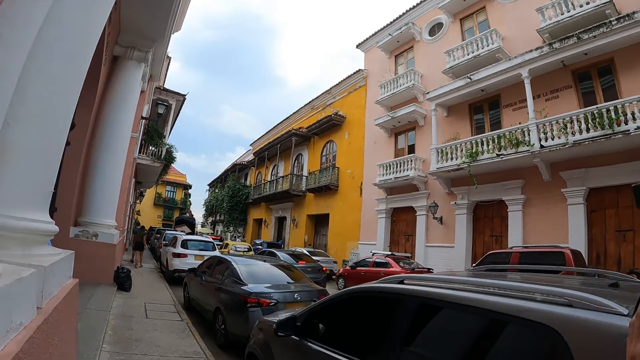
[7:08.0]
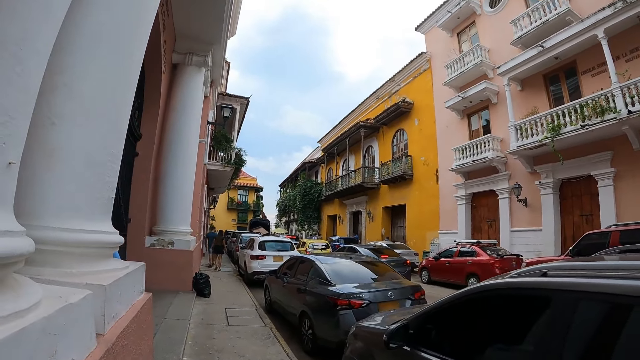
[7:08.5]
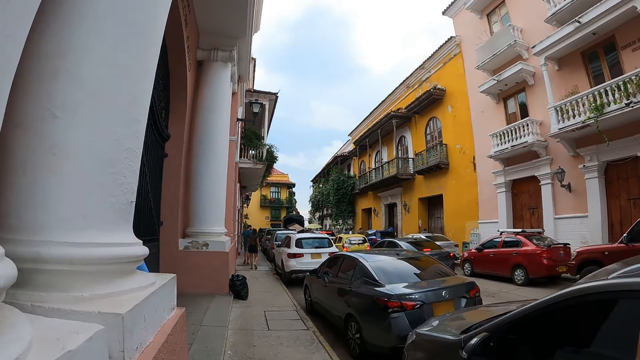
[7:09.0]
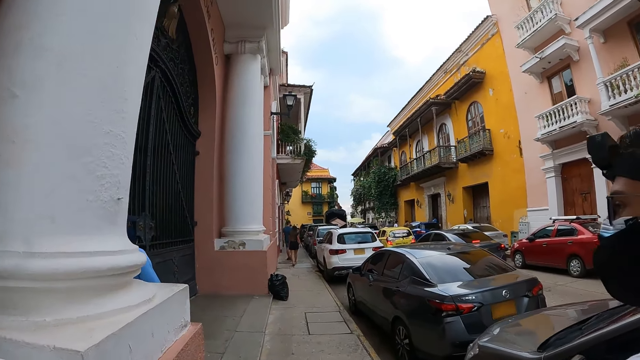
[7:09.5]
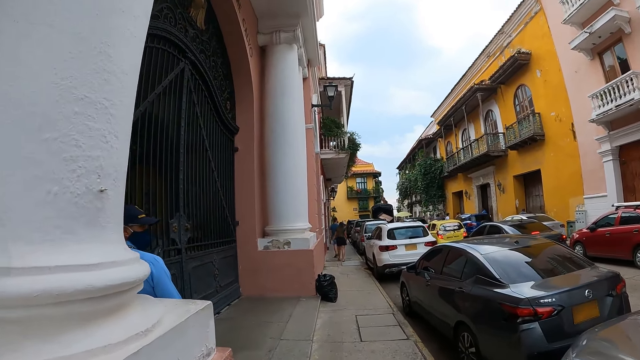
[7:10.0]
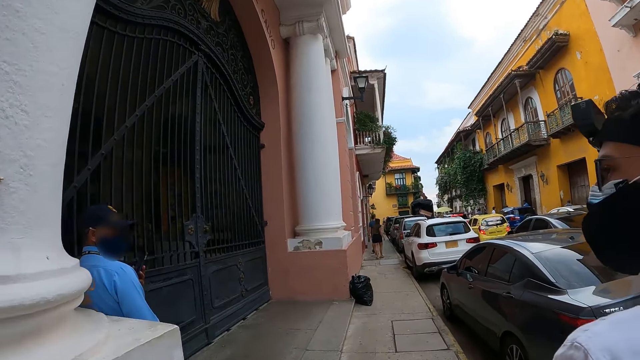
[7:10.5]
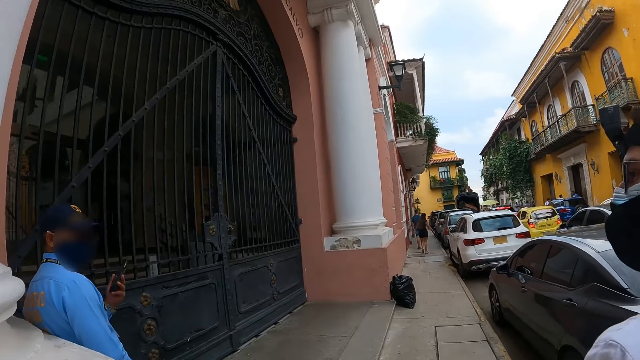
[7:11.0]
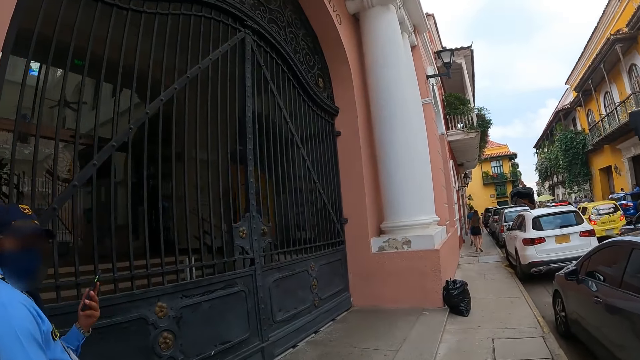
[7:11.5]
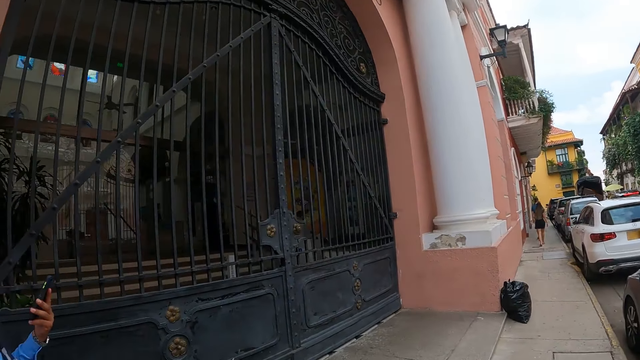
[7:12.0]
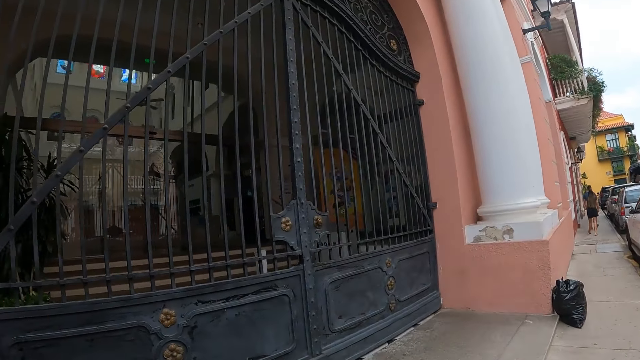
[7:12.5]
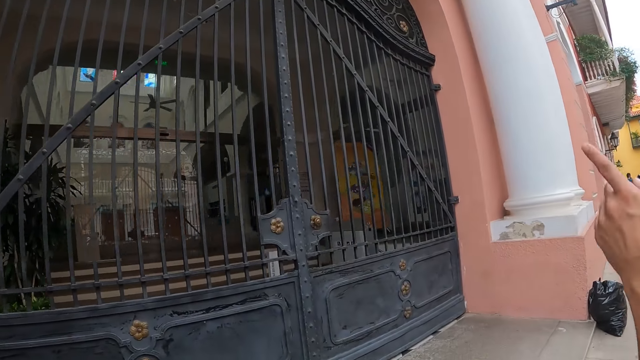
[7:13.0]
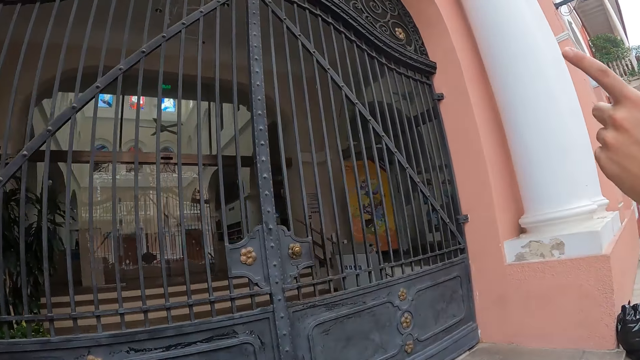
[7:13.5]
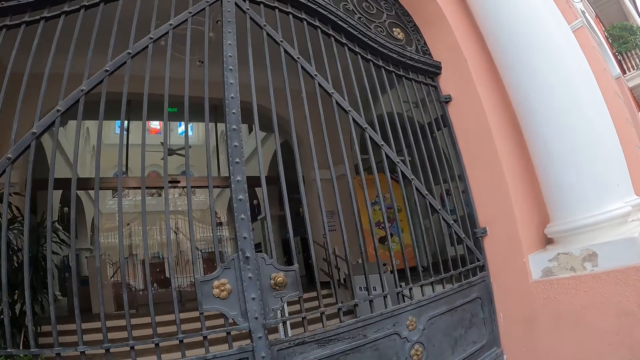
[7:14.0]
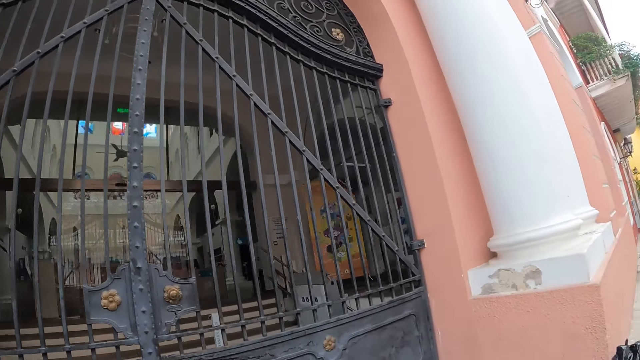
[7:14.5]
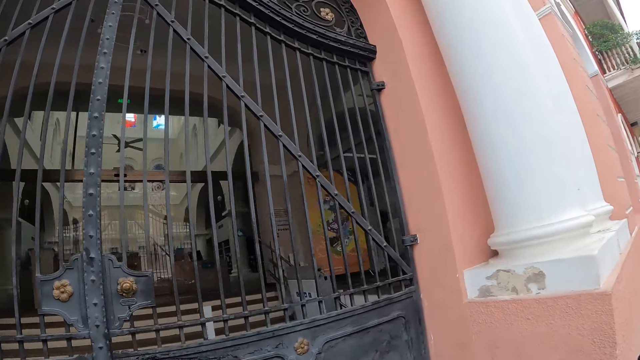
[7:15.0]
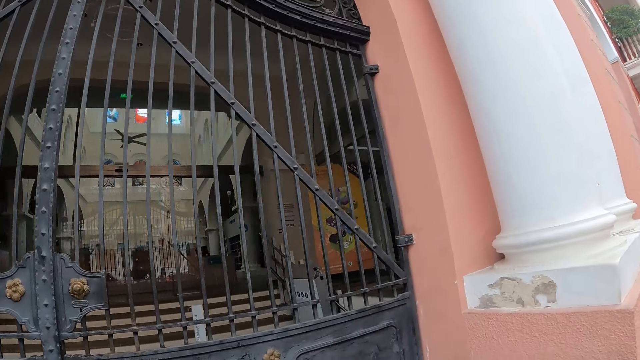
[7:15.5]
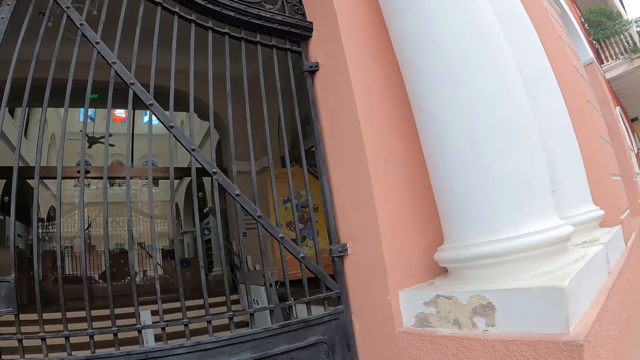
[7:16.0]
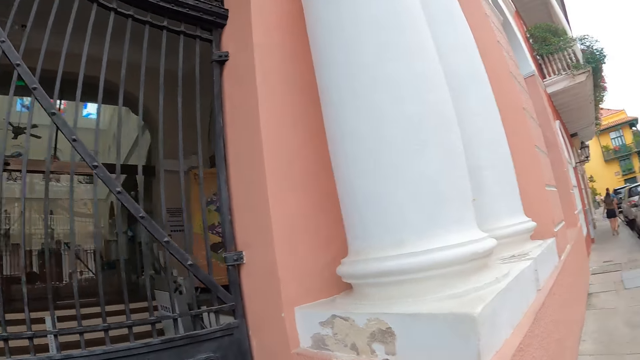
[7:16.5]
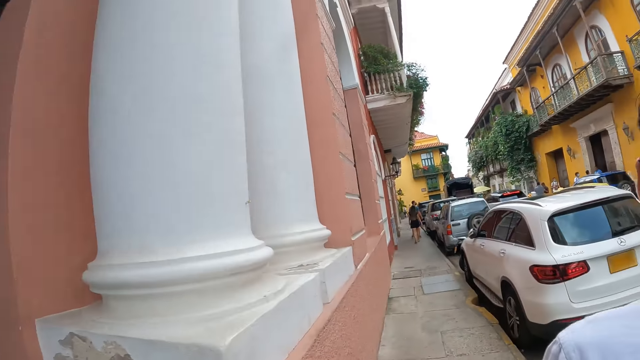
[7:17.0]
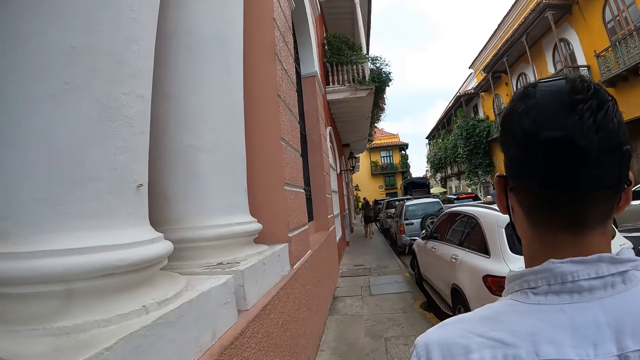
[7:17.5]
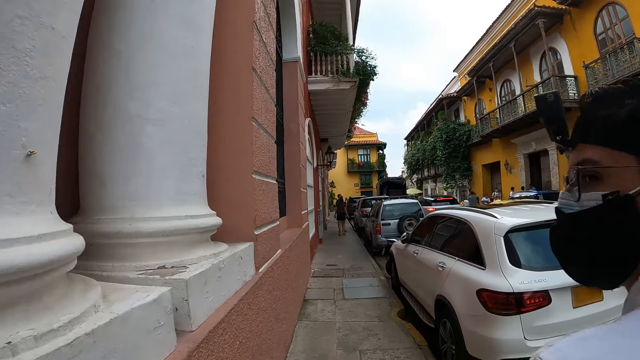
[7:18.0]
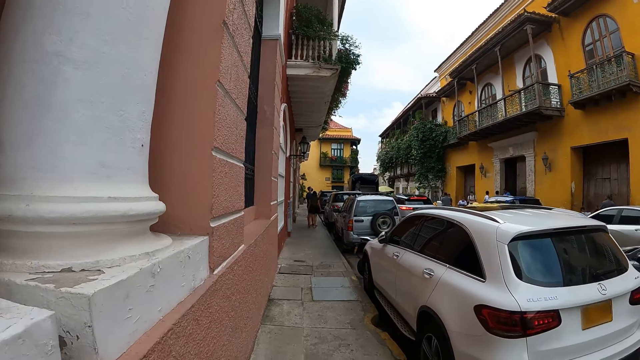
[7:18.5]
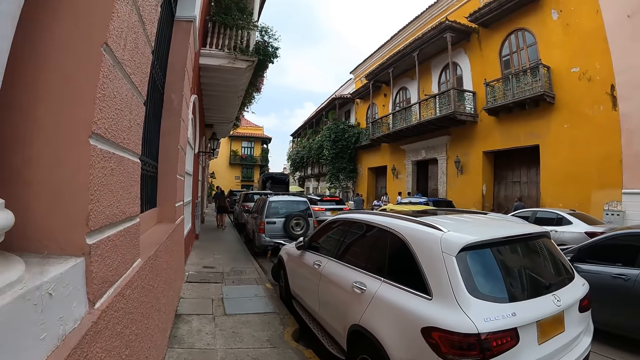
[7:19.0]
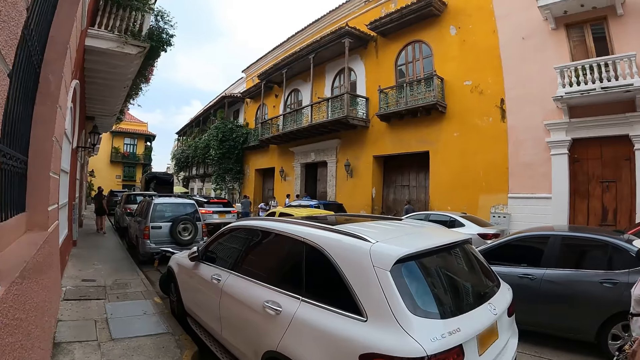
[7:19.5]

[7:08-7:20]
A man touches a facemask on his face with his left hand. The camera wearer converses with the man. They stare at a building.

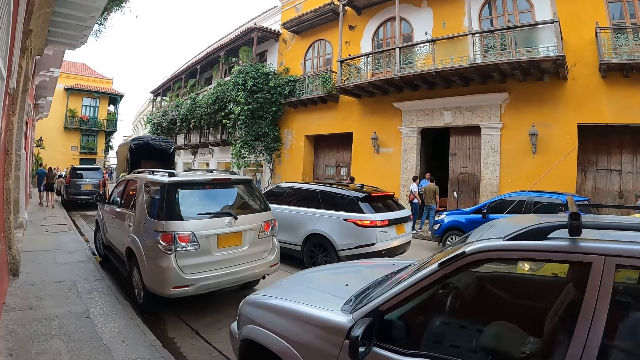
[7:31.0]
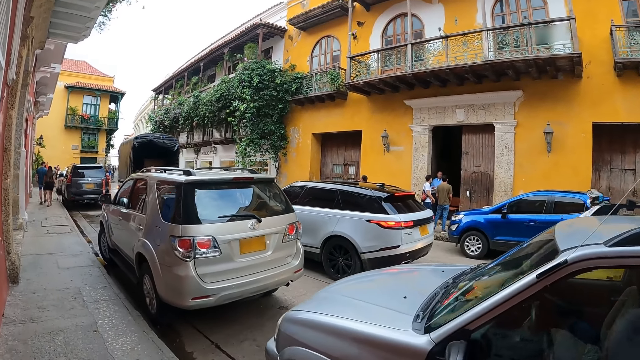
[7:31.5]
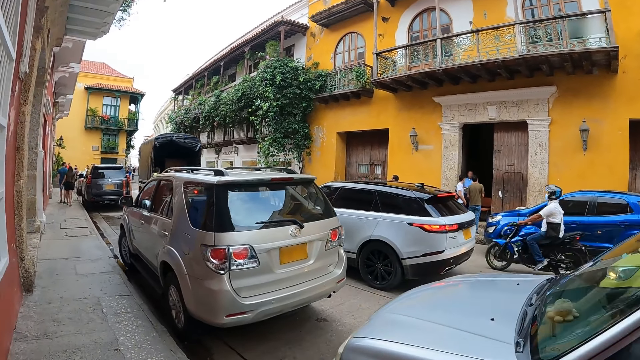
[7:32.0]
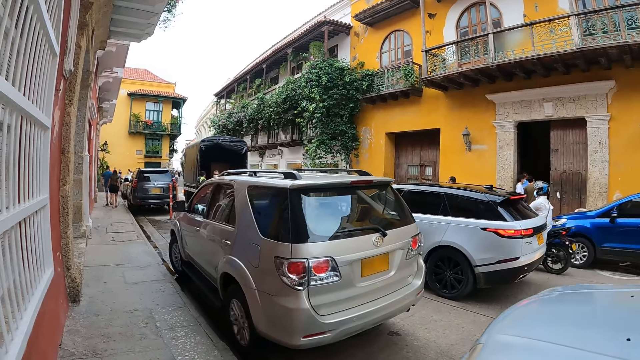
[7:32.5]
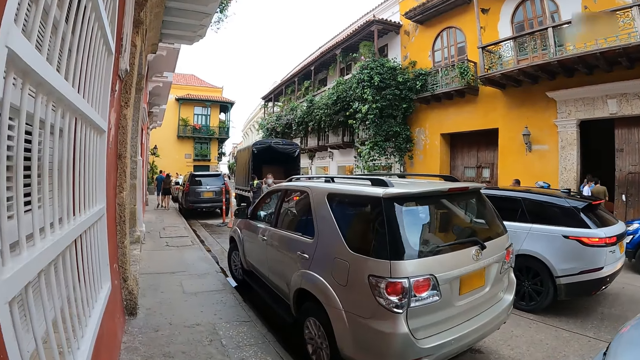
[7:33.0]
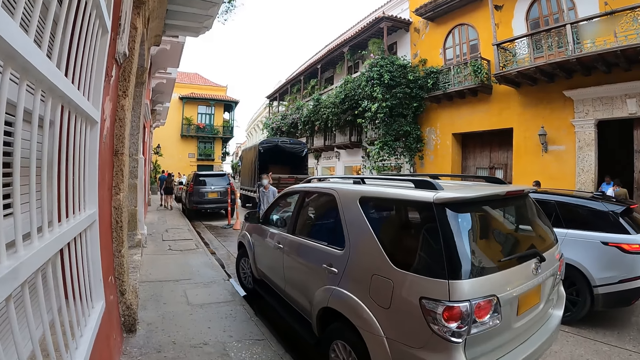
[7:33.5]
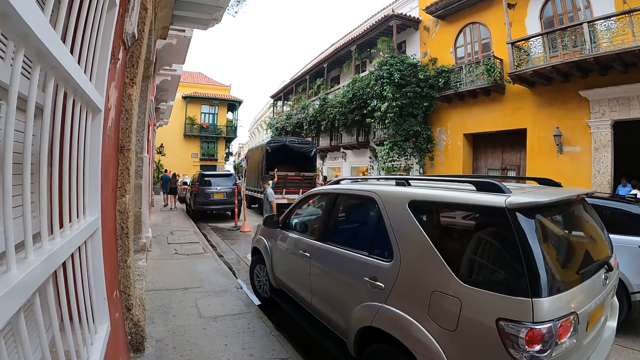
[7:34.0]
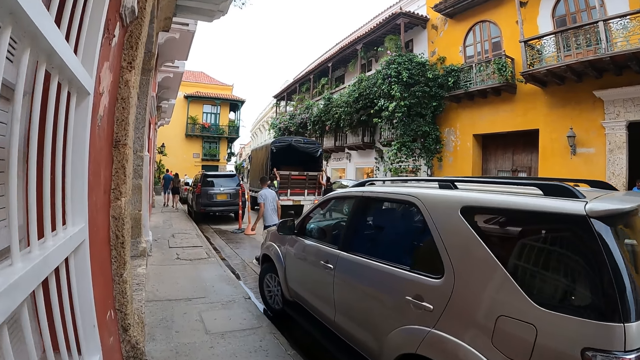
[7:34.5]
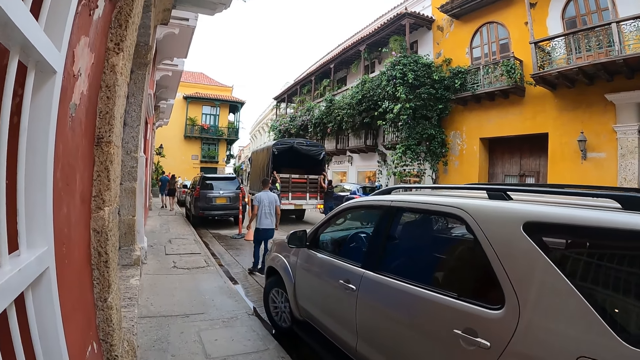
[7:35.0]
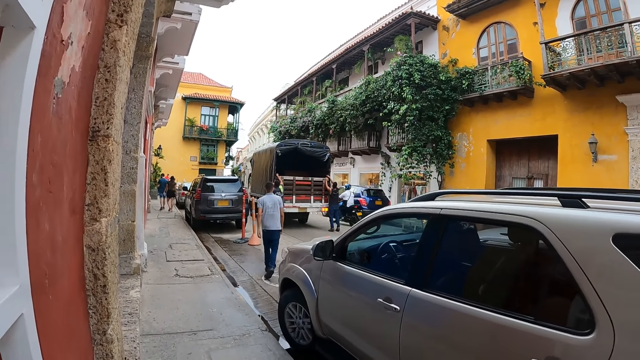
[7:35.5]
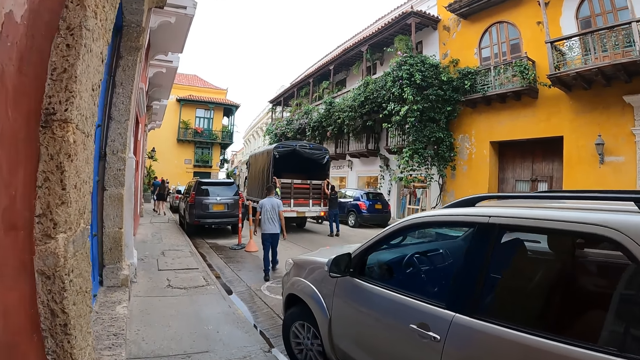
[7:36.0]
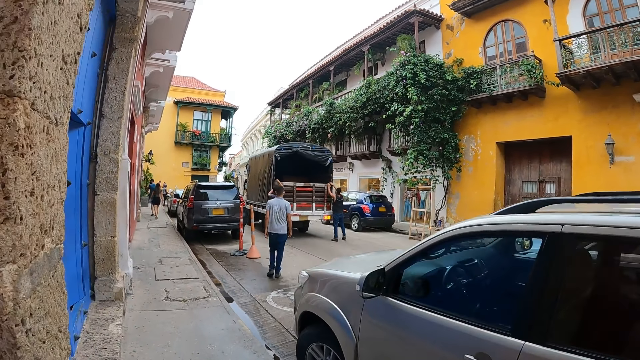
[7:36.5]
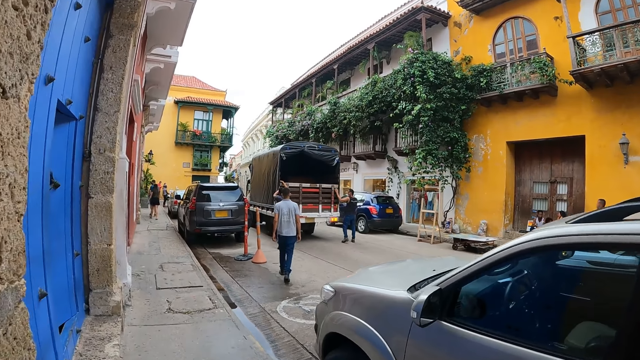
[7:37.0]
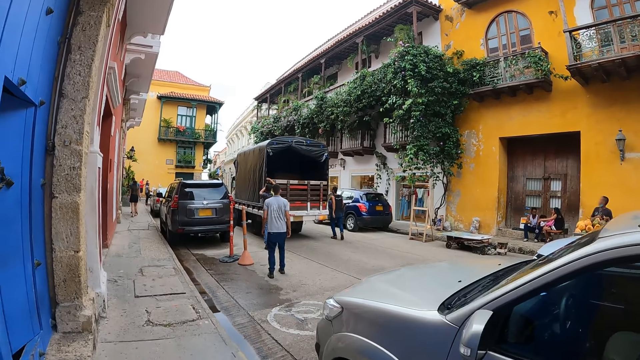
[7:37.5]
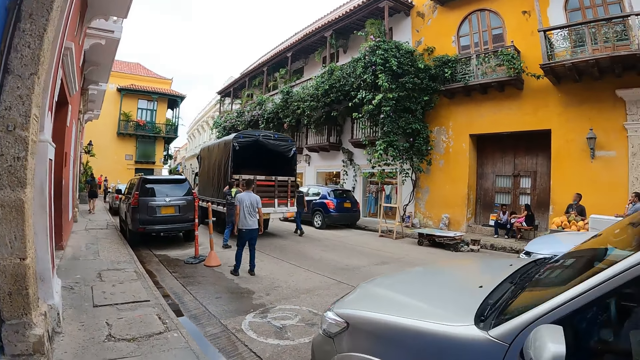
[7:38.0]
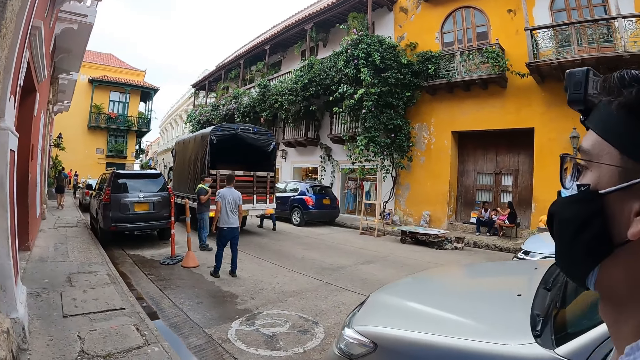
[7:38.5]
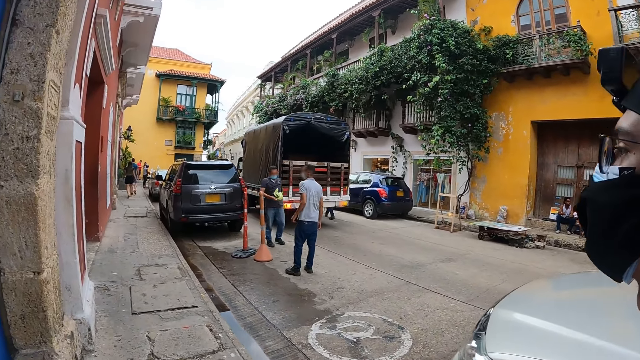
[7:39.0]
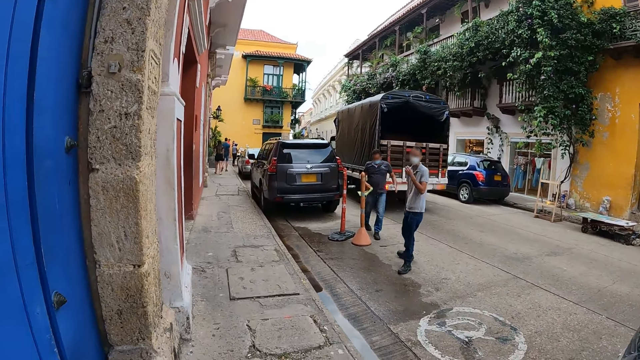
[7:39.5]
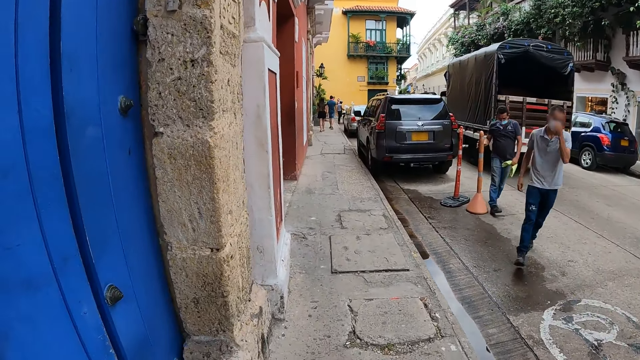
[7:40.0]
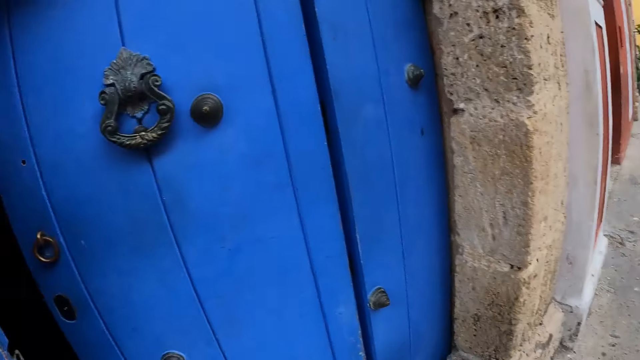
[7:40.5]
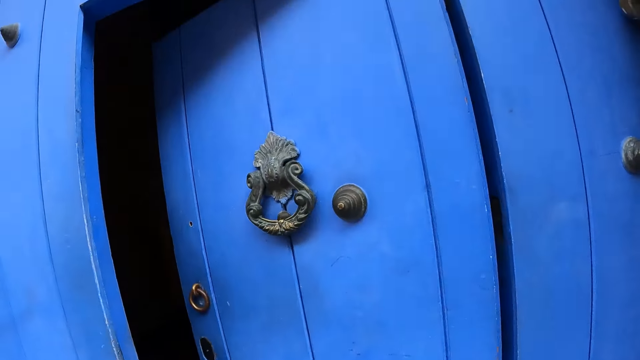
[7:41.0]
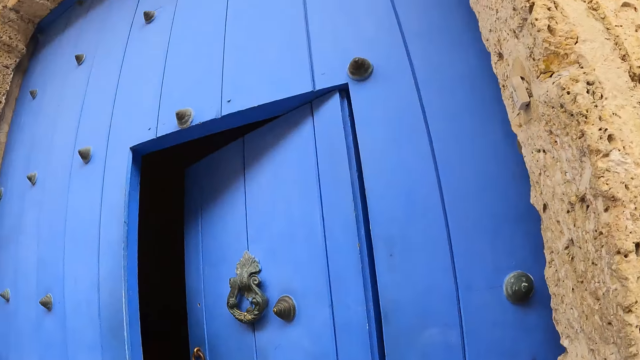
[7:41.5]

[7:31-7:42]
A man on a bike rides past the camera wearer and the group of people. The camera wearer stares at a door.
